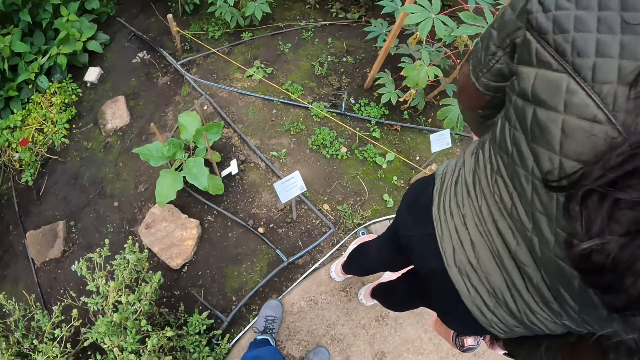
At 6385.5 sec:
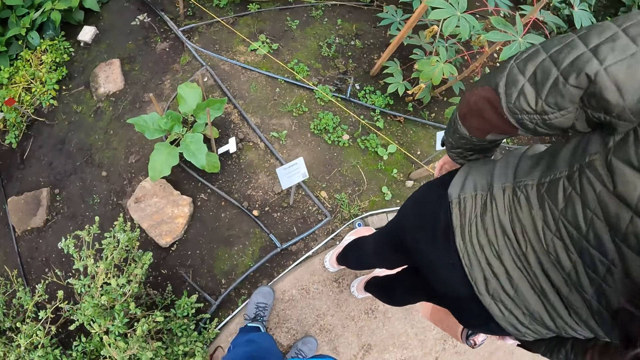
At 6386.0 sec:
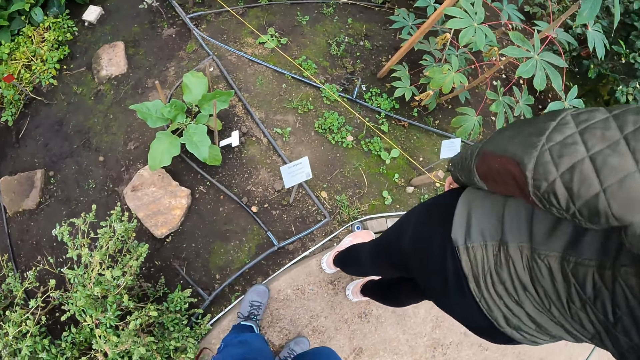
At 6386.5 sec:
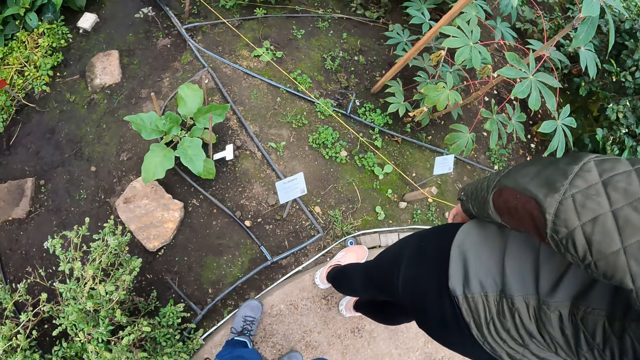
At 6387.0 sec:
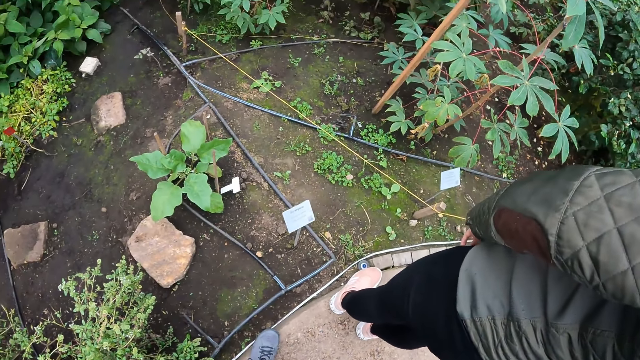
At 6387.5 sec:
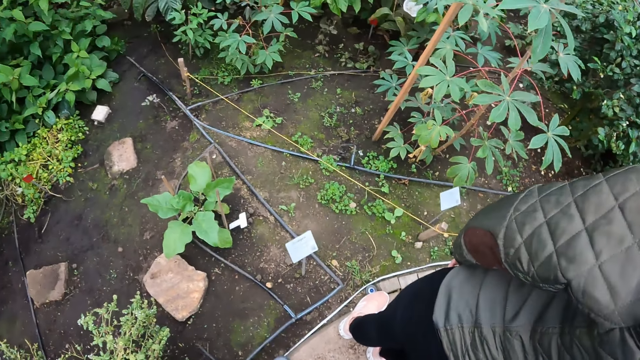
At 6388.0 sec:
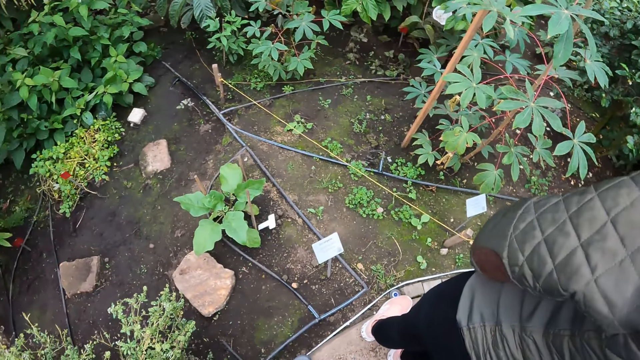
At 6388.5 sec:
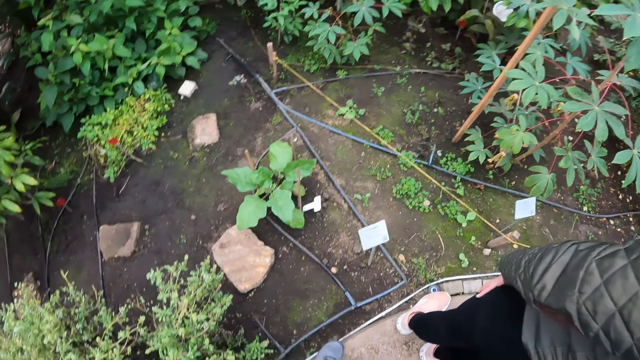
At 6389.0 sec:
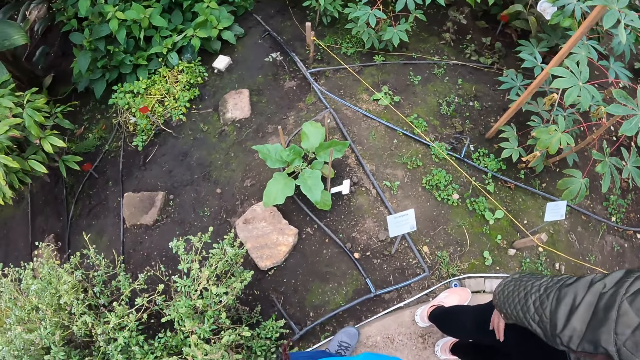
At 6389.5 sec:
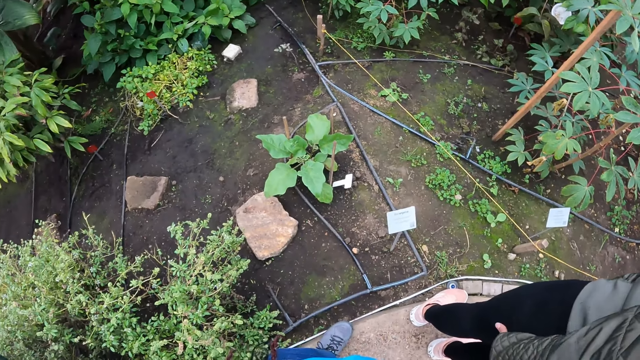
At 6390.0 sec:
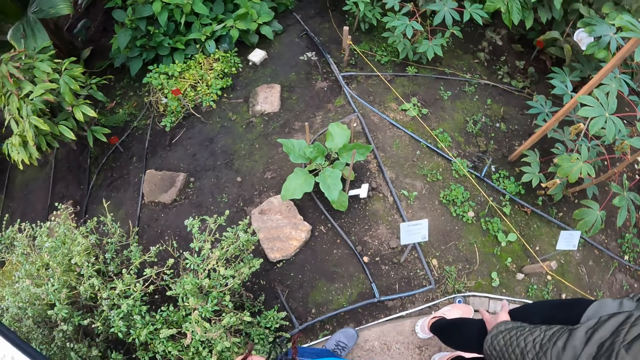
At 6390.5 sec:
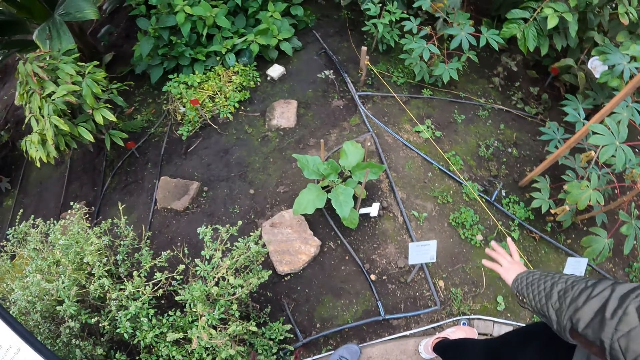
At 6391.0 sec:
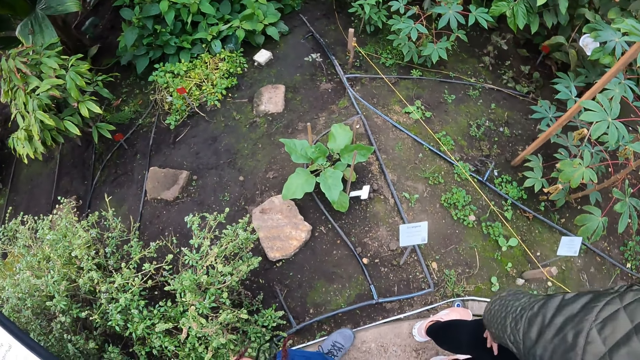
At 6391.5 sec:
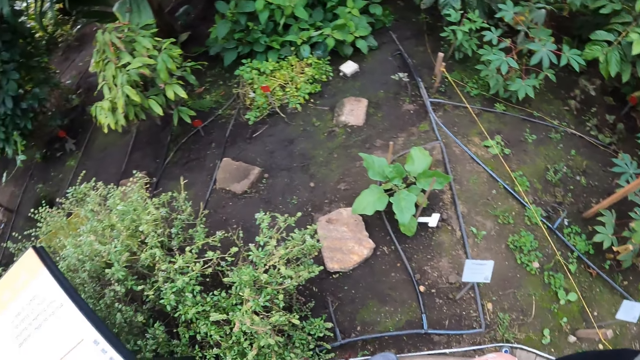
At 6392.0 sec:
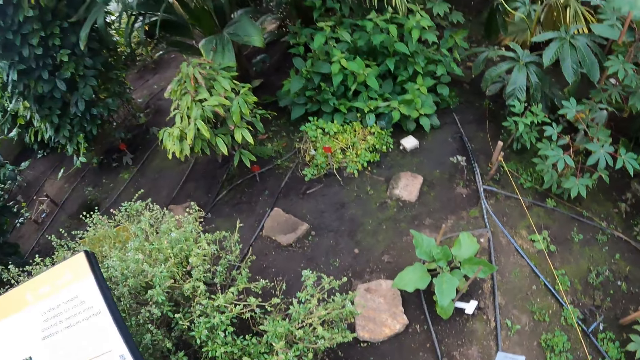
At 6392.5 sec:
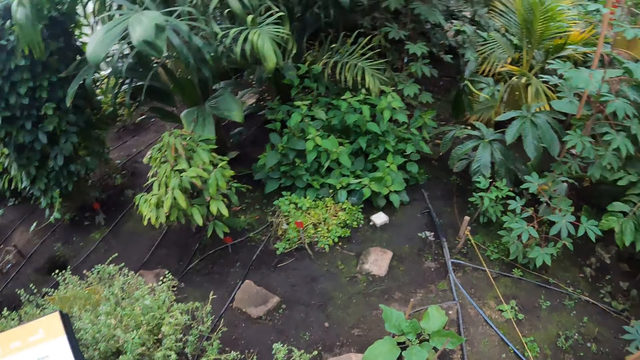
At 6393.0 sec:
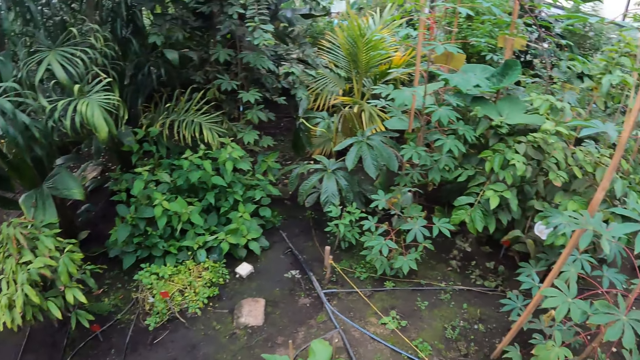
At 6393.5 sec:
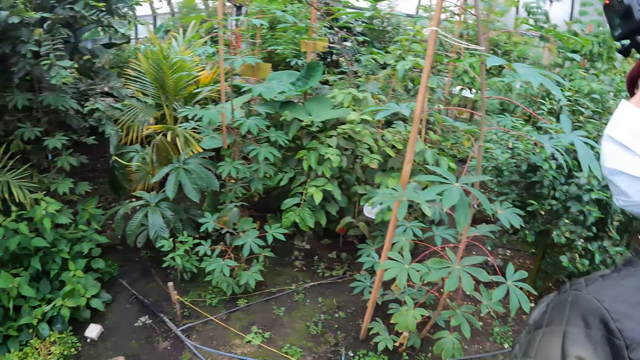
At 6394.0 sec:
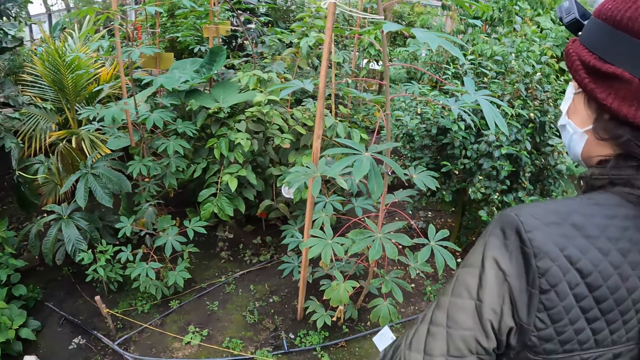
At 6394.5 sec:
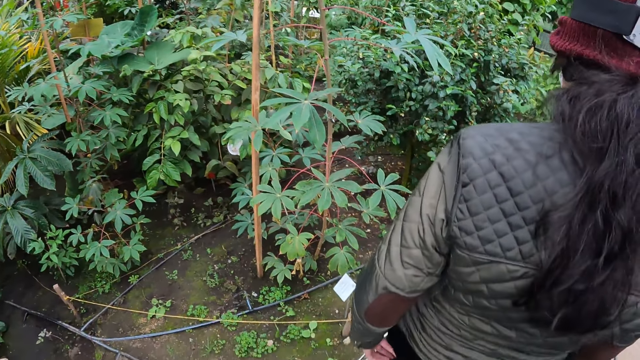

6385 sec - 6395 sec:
A woman points at the plant. The camera wearer looks at the plants in the green house.

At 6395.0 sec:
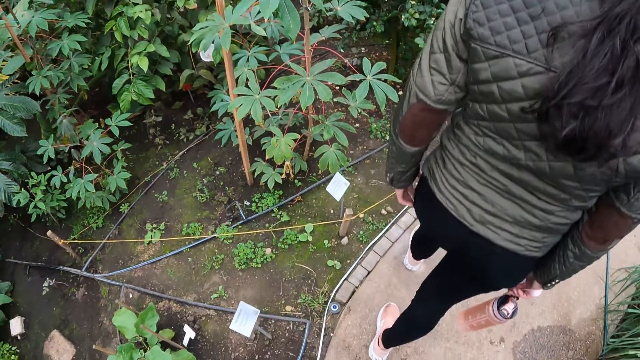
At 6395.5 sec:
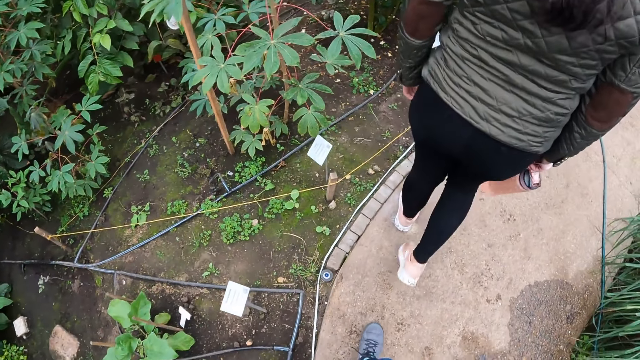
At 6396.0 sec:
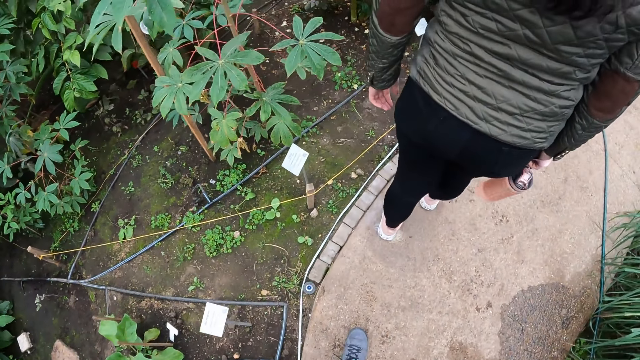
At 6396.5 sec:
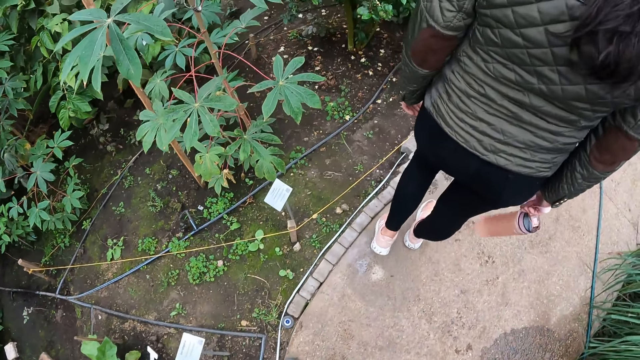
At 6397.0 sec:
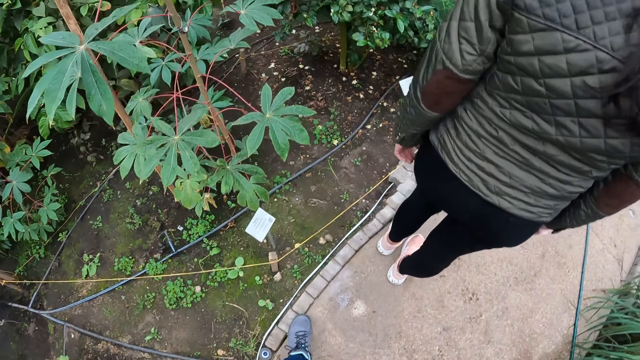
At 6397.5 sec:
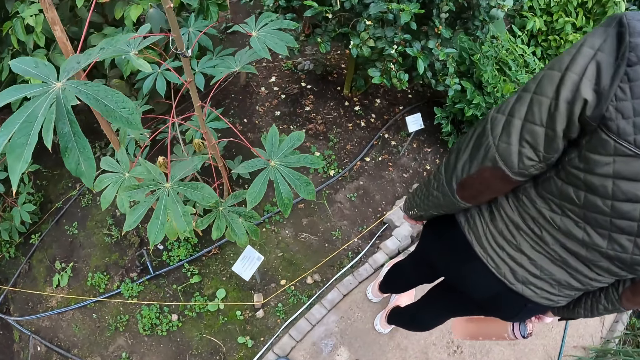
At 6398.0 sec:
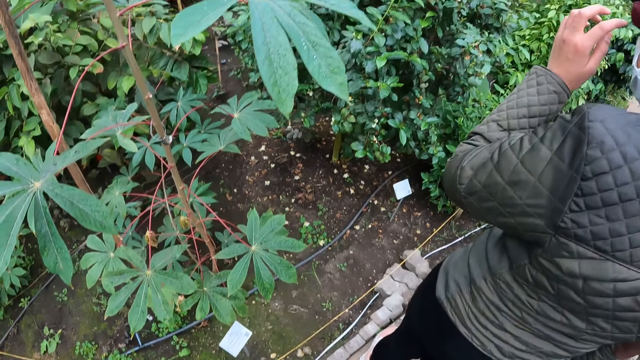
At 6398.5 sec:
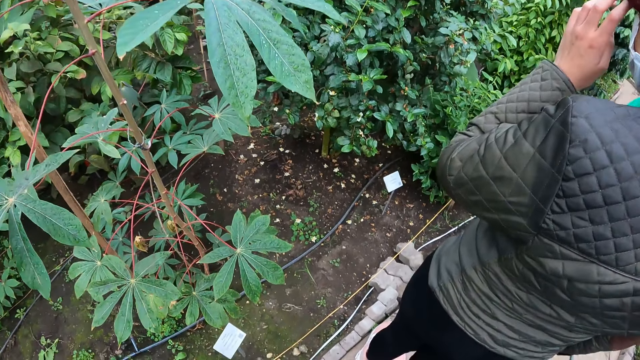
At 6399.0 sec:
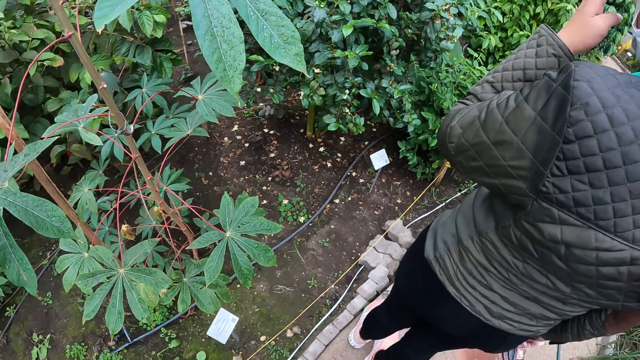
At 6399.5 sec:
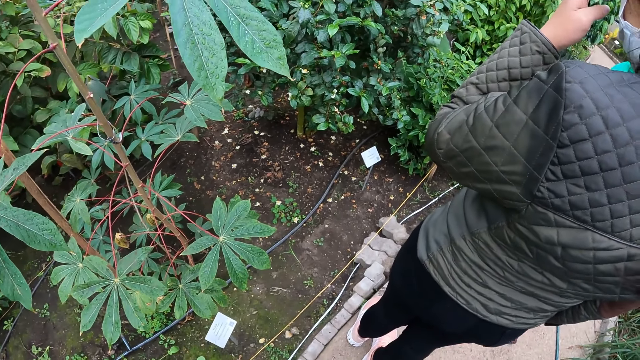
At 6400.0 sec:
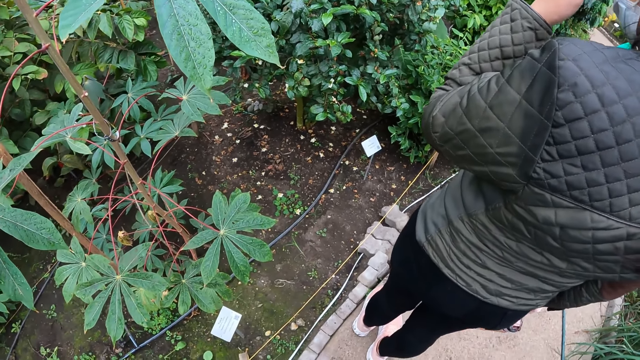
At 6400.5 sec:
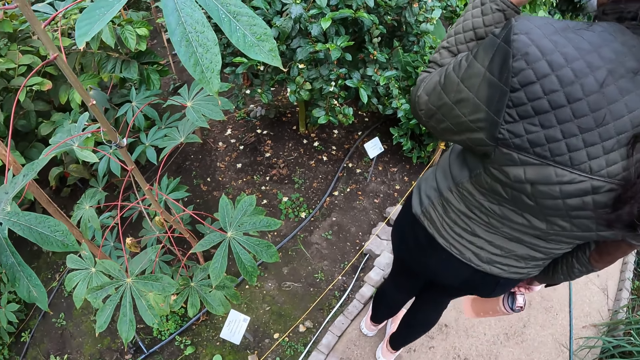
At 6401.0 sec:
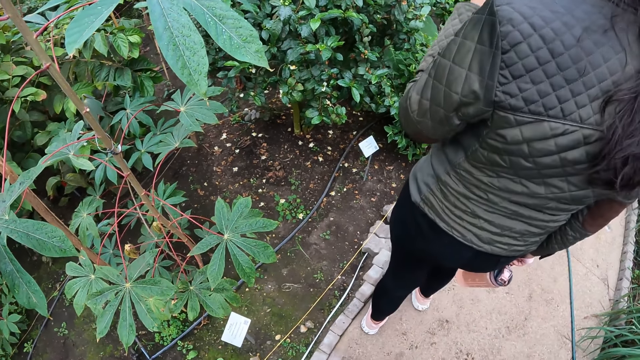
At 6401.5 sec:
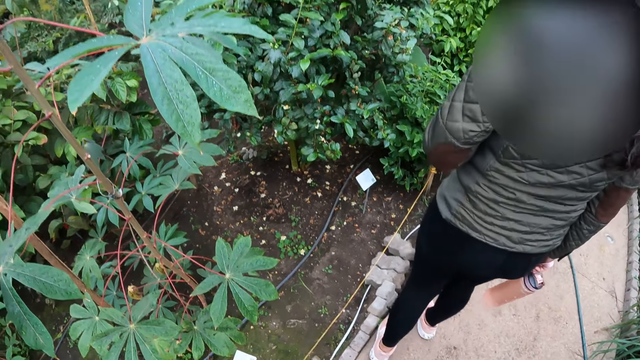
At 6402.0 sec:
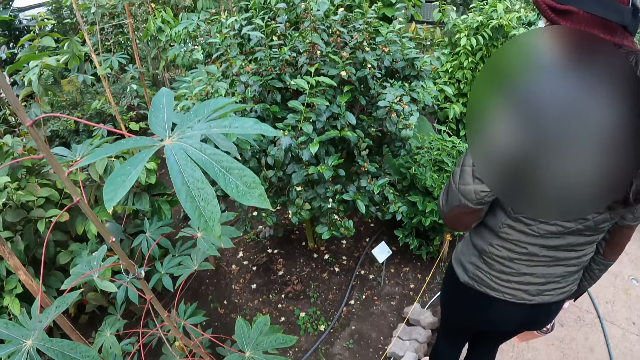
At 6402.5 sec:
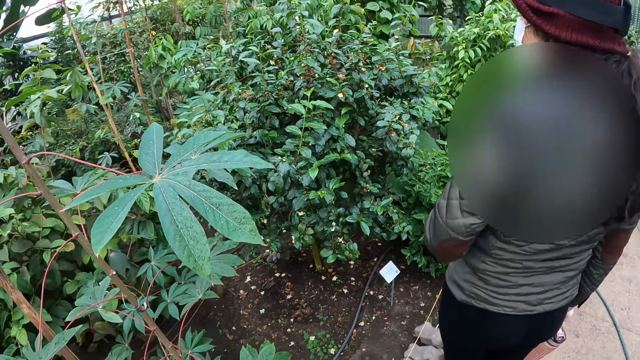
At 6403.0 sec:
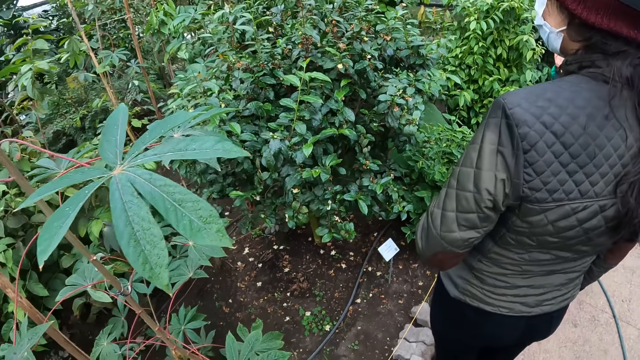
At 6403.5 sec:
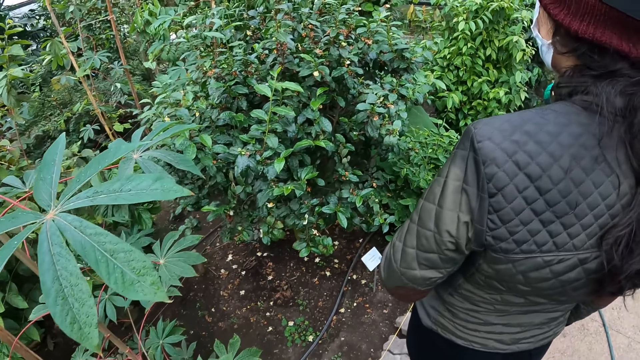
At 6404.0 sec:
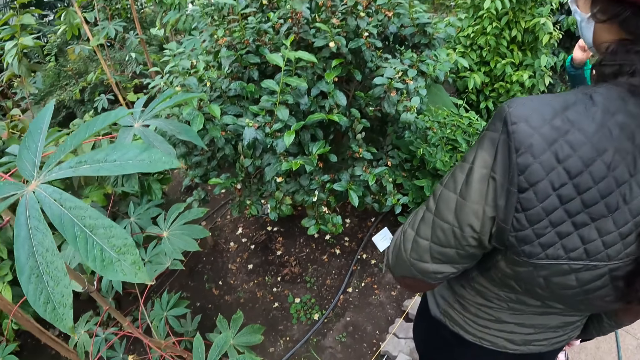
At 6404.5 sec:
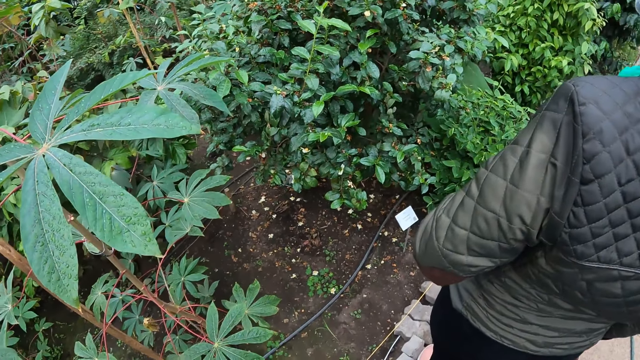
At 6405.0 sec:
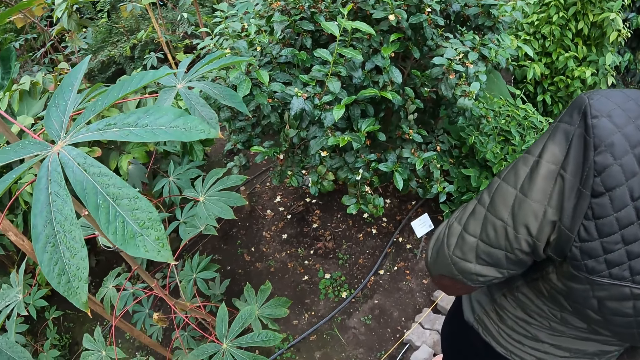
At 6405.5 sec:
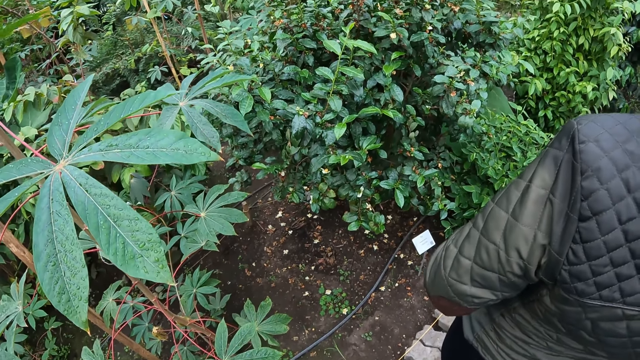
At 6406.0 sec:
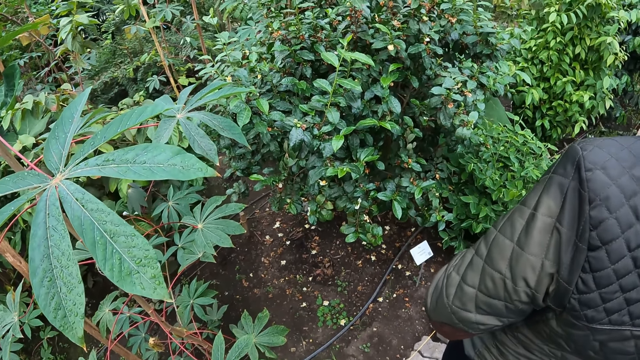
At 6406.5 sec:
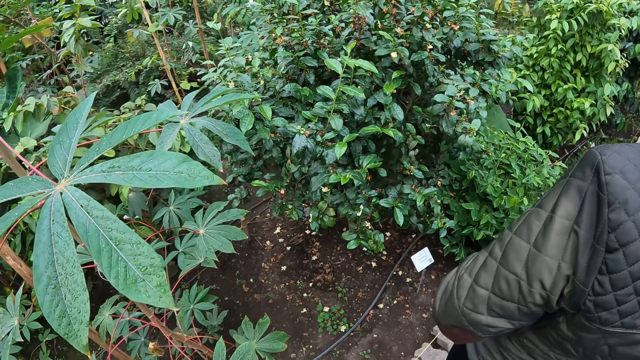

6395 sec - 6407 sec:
A woman walks on the pavement. The camera wearer walks on the pavement. The woman moves her hand to her face and looks at the plants.
